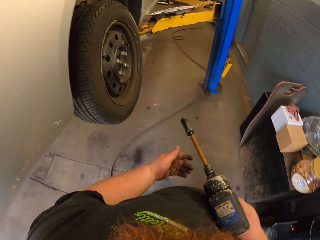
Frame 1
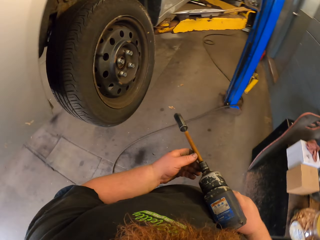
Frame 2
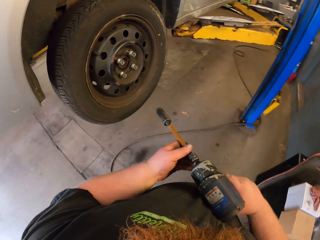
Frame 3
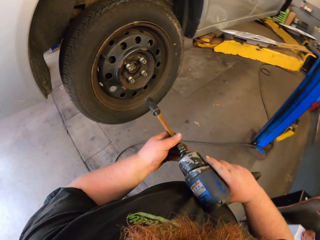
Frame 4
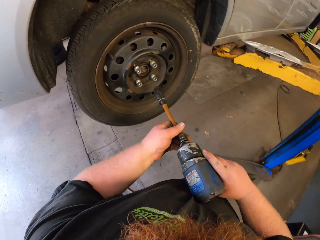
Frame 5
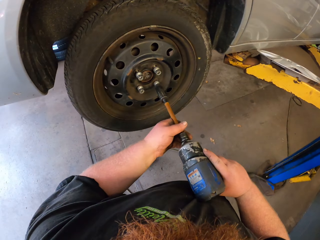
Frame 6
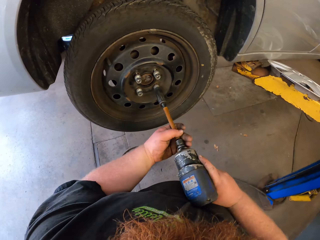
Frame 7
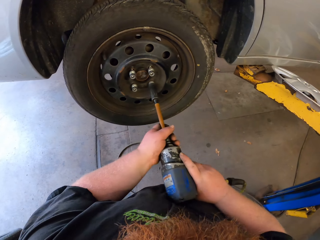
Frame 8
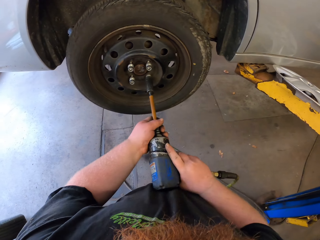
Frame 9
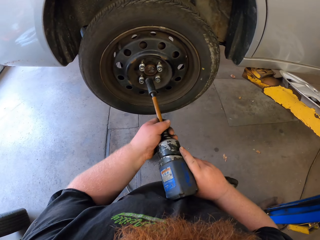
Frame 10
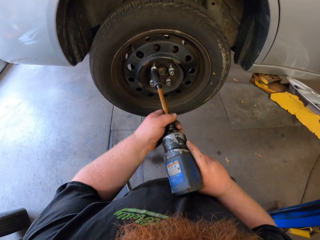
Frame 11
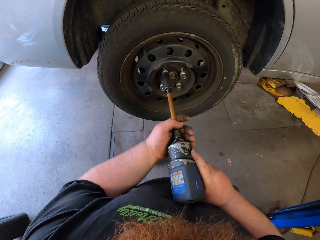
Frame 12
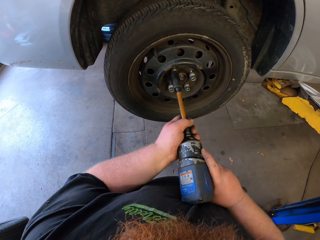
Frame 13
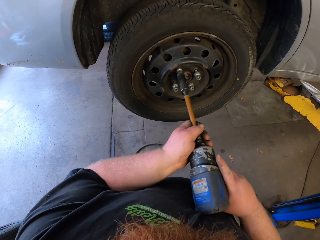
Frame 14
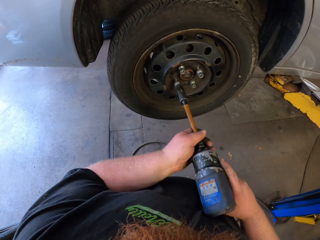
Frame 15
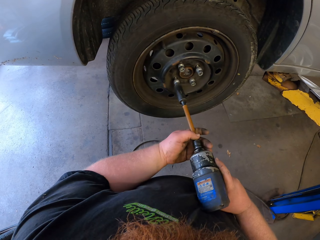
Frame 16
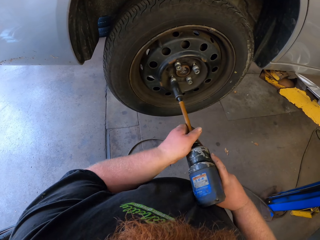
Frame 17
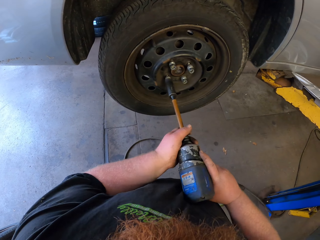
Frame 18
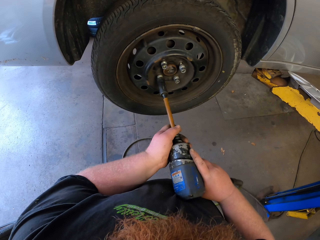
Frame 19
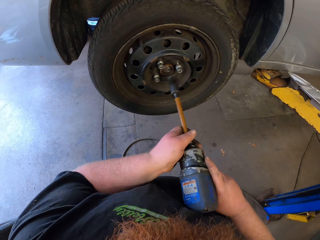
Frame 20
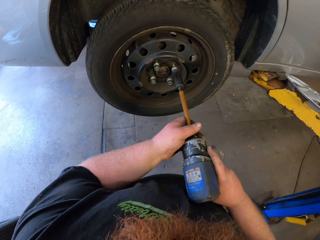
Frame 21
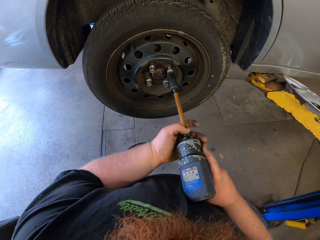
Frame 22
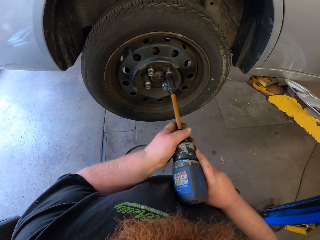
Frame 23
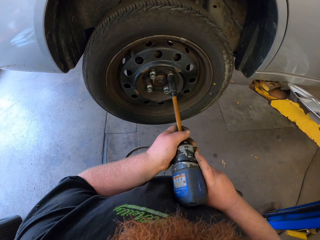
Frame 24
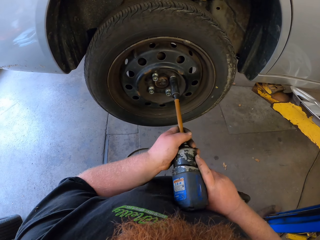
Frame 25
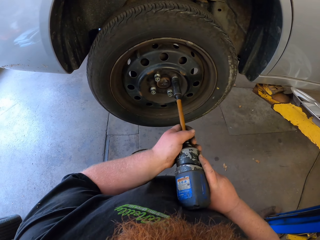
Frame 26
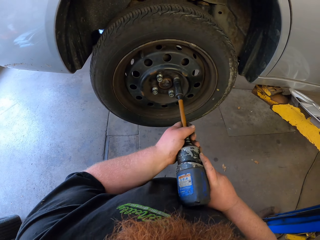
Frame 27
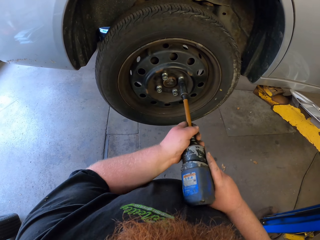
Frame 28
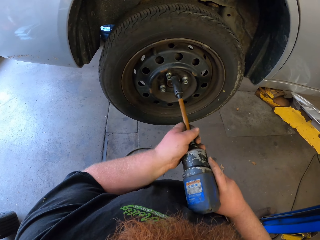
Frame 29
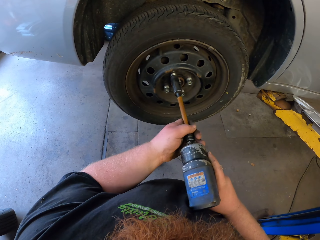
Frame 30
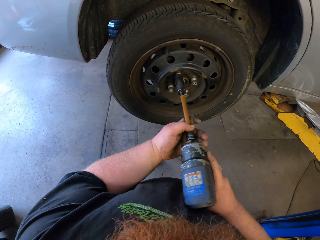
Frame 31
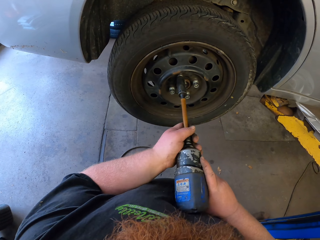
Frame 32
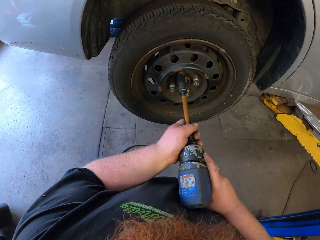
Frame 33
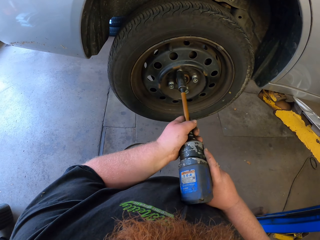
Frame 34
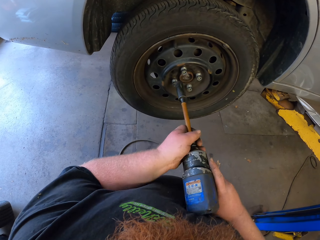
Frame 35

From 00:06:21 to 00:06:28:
The camera wearer tightens the bolts on the car rim with a power drill.

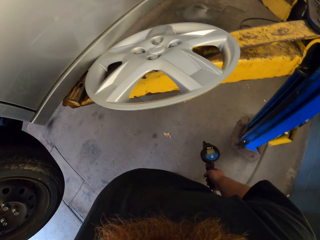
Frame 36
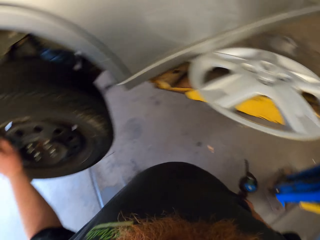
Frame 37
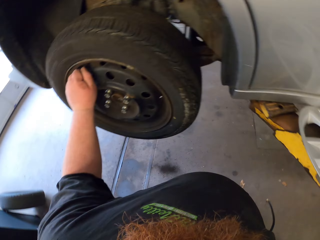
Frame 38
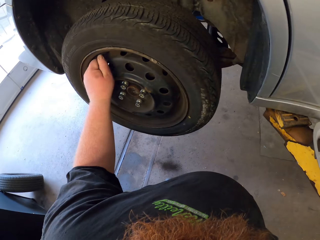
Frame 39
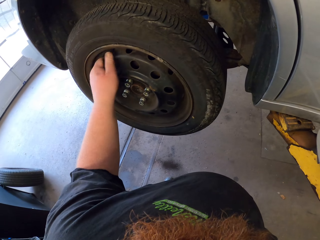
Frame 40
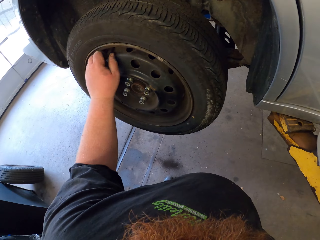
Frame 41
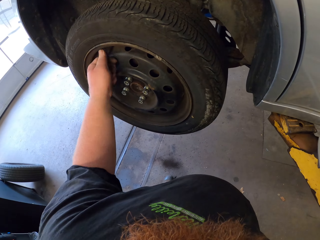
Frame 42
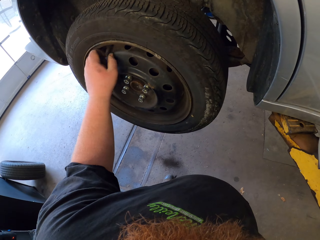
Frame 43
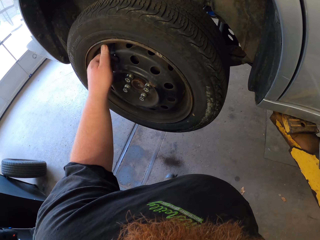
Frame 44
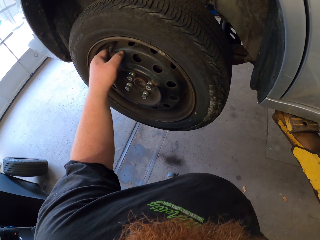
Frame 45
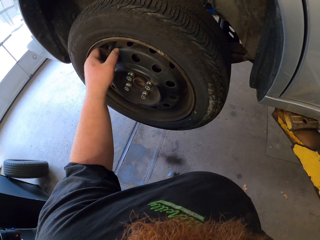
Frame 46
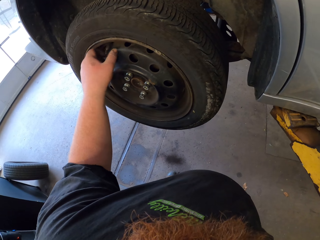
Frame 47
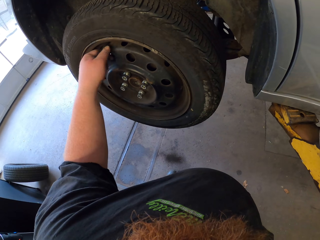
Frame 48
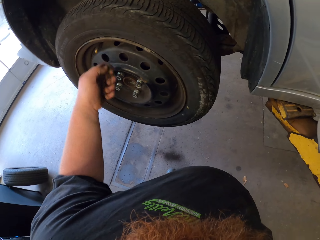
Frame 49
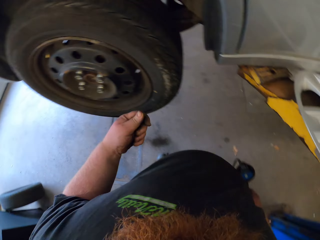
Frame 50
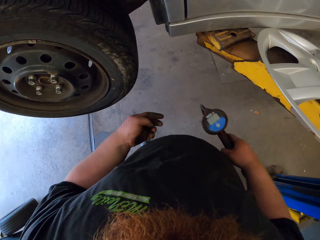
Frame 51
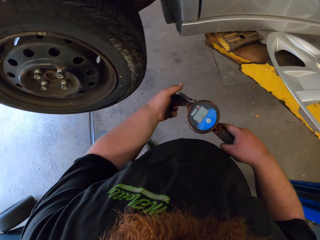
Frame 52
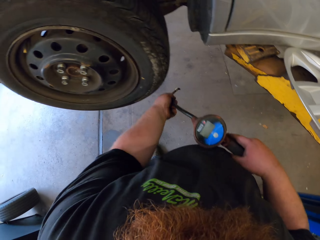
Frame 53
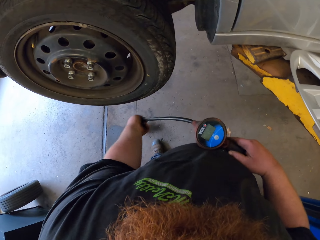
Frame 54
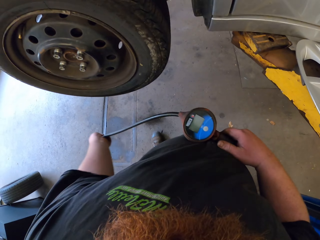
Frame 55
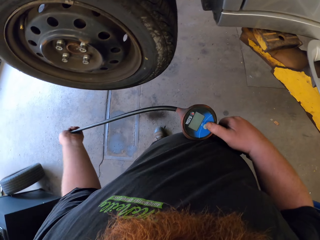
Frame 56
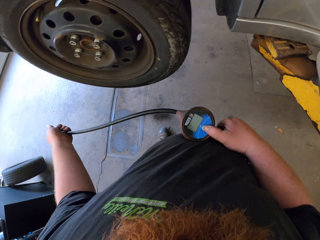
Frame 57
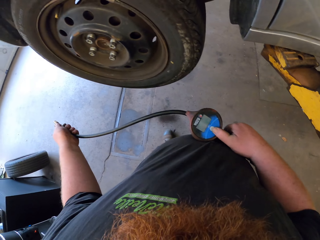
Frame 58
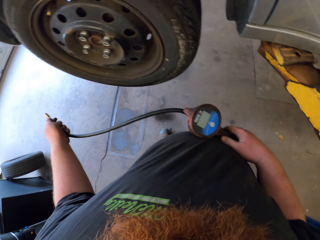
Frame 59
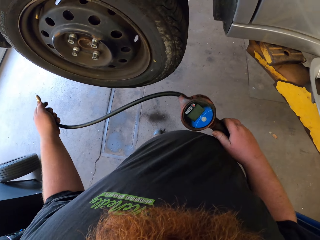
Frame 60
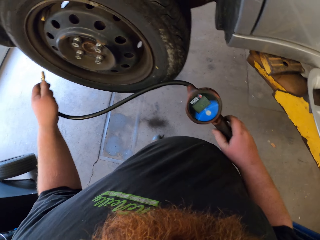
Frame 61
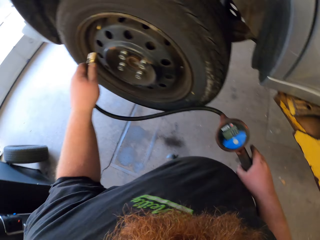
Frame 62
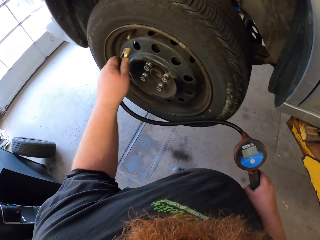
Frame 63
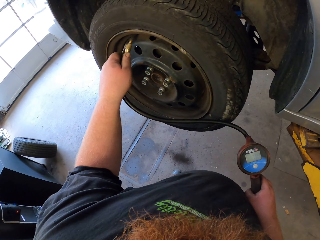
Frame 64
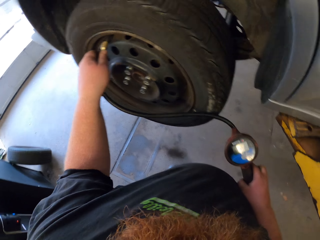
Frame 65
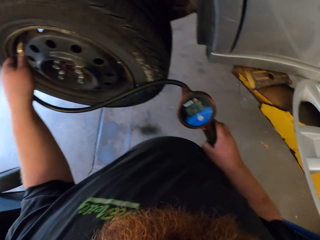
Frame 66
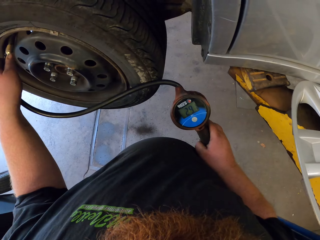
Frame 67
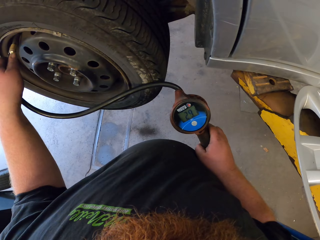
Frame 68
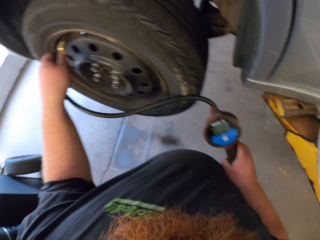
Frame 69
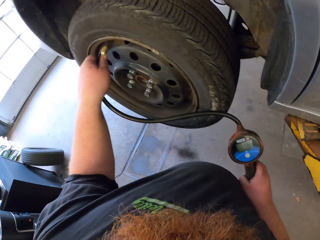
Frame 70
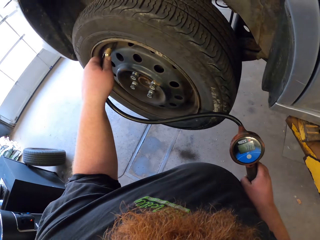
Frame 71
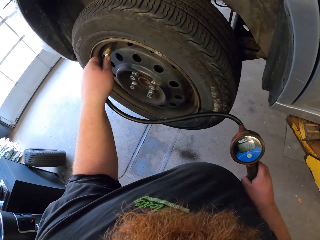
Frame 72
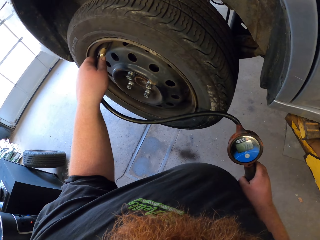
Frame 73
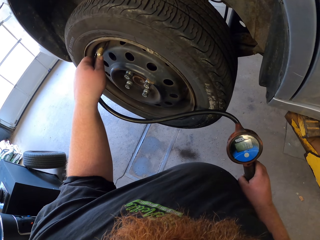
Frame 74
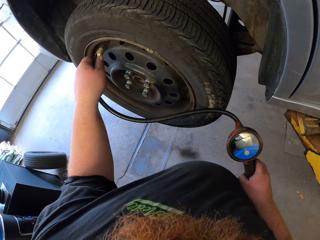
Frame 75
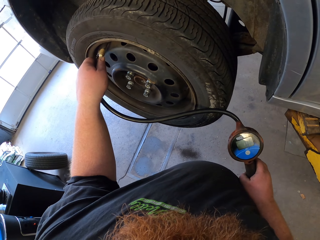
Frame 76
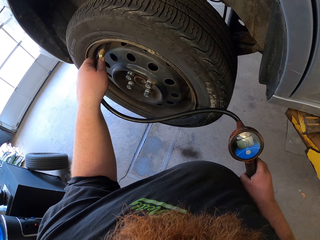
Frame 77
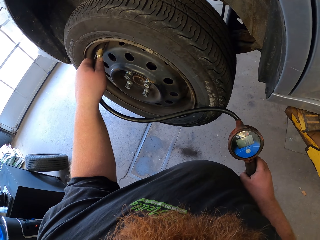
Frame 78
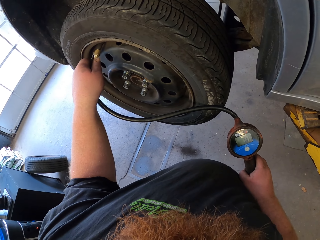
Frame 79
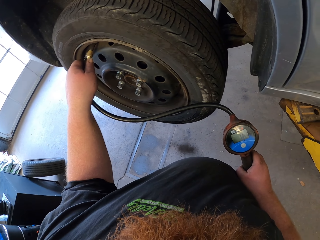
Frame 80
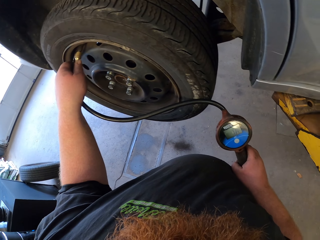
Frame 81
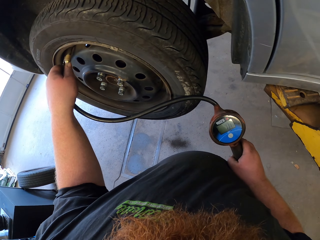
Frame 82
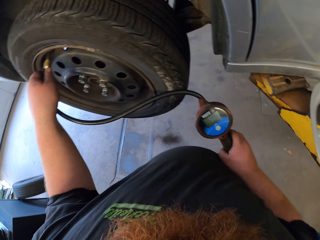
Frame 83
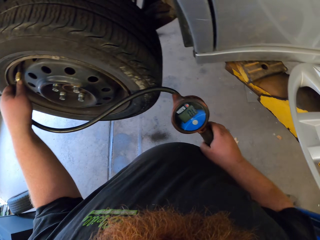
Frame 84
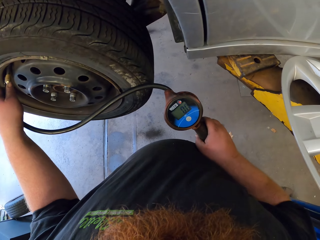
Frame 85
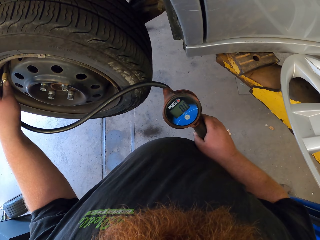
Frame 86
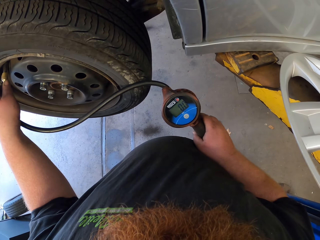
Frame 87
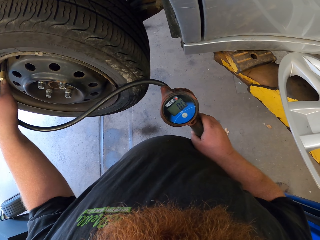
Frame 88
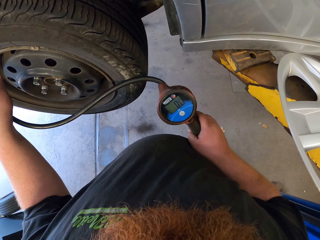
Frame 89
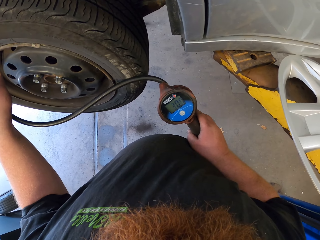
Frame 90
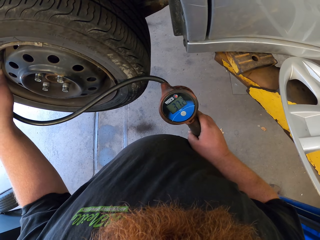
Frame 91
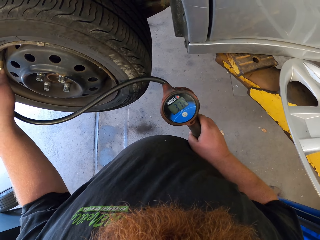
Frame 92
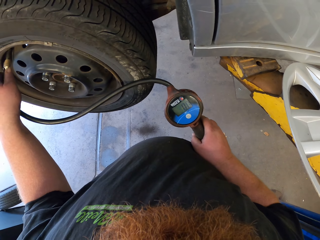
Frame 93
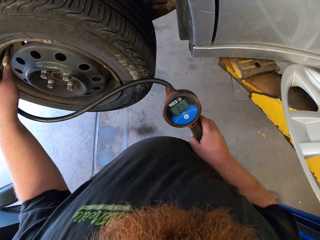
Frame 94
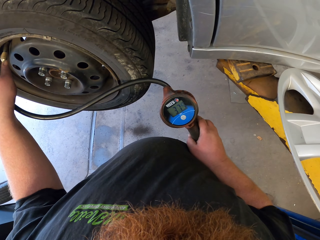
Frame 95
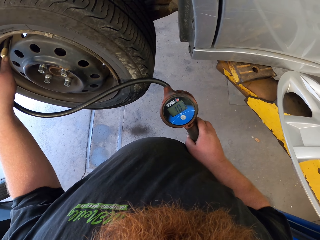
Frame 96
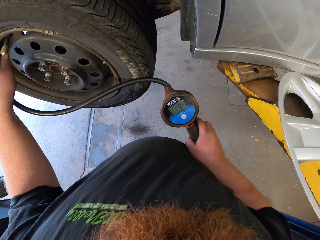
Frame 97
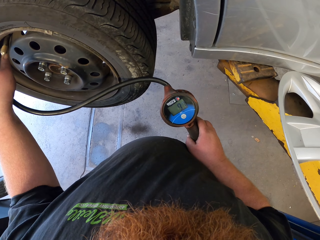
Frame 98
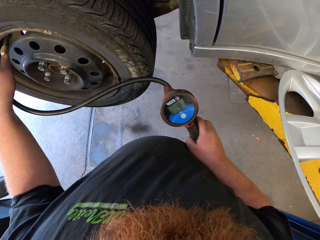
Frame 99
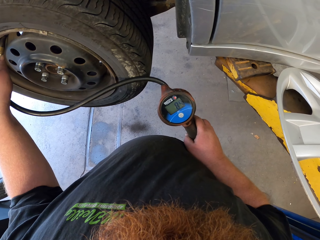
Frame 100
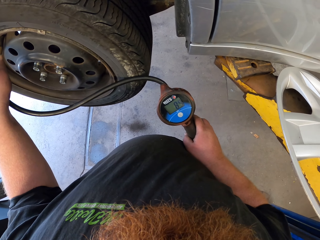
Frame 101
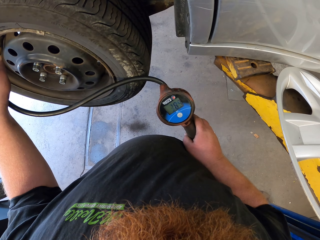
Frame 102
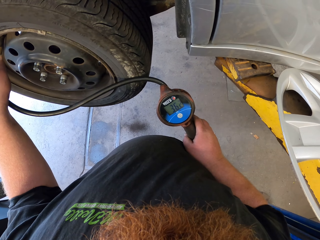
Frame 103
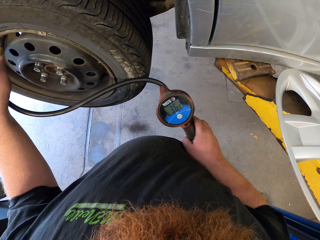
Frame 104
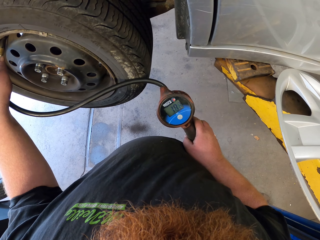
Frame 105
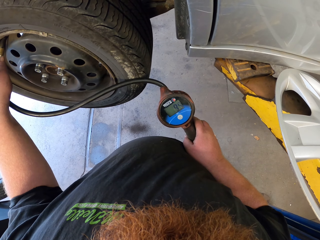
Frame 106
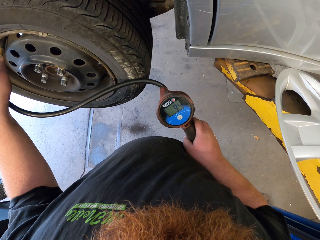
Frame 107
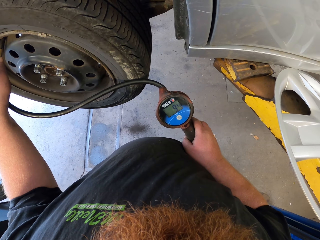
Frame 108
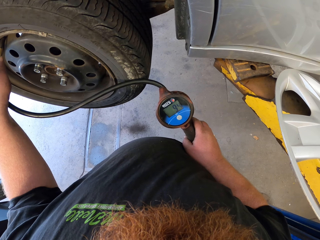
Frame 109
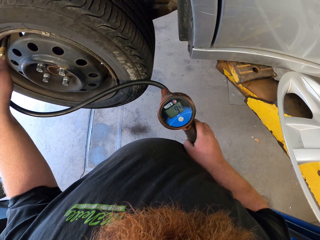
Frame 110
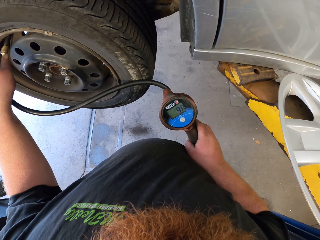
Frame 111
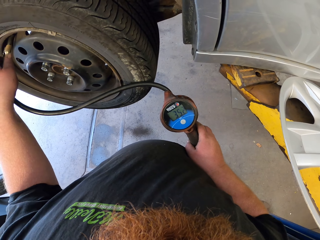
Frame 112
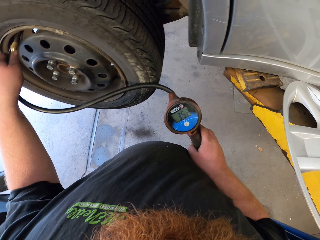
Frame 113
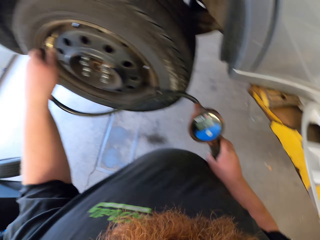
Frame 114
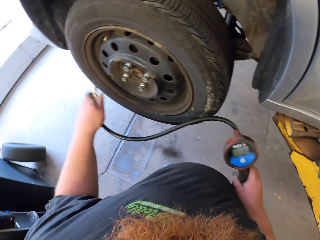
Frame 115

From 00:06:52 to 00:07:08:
The camera wearer loosens the bolt with his left hand. He puts pressure in the tire.
